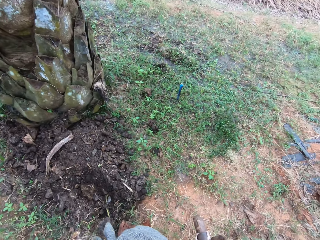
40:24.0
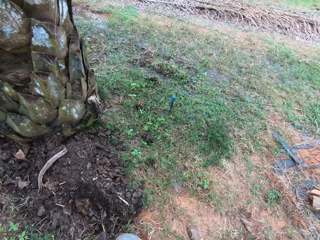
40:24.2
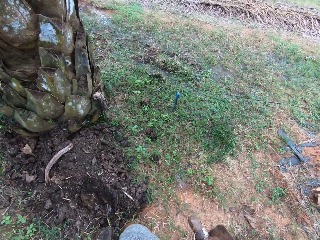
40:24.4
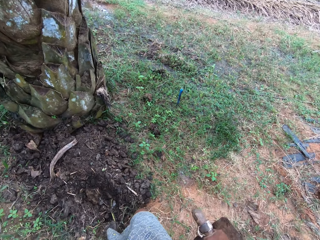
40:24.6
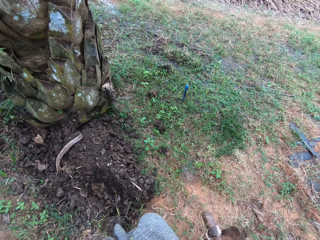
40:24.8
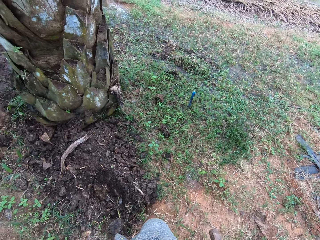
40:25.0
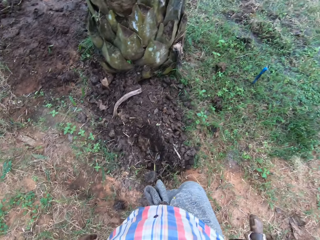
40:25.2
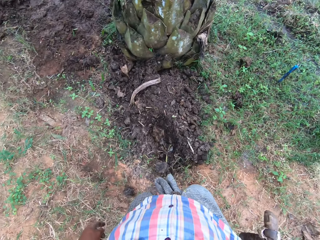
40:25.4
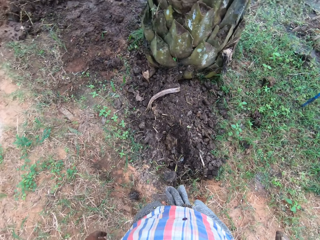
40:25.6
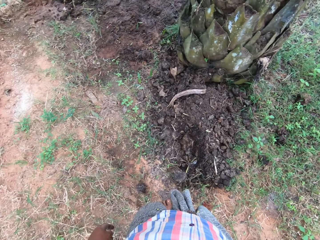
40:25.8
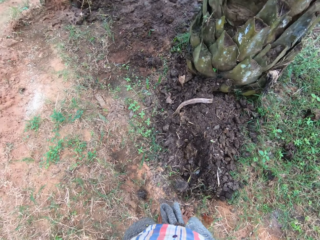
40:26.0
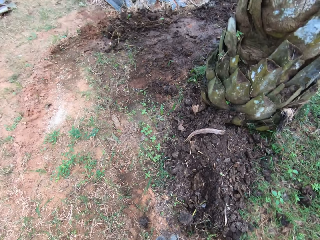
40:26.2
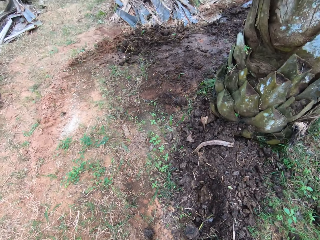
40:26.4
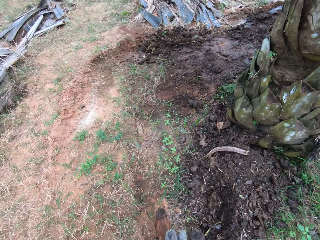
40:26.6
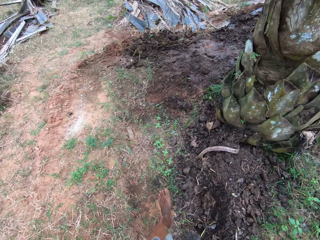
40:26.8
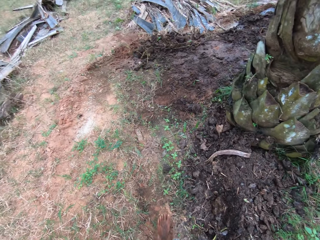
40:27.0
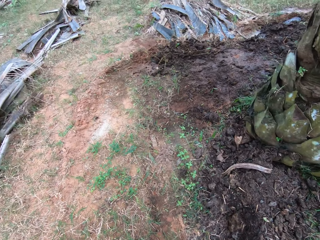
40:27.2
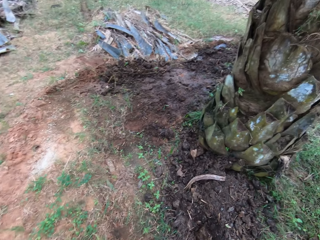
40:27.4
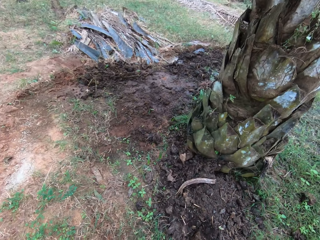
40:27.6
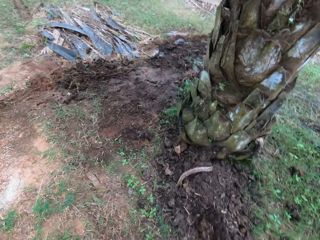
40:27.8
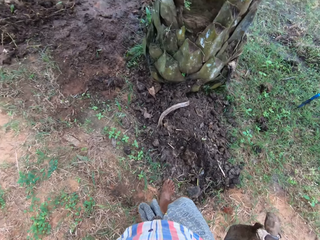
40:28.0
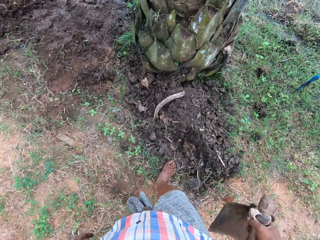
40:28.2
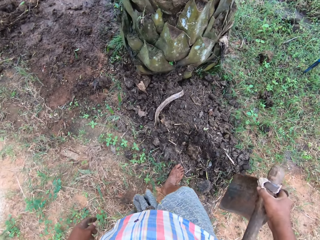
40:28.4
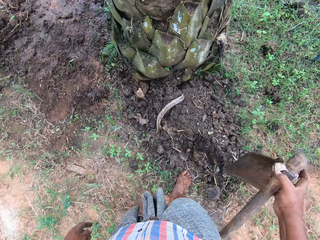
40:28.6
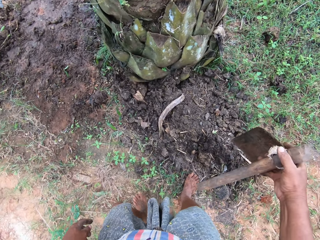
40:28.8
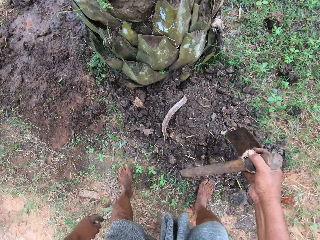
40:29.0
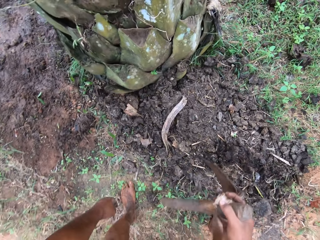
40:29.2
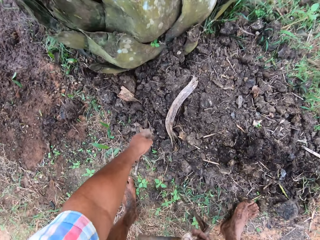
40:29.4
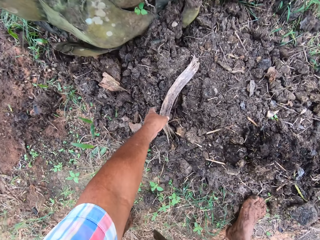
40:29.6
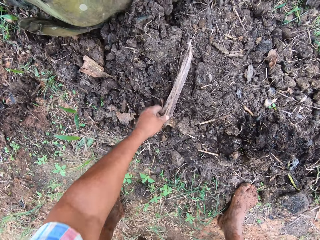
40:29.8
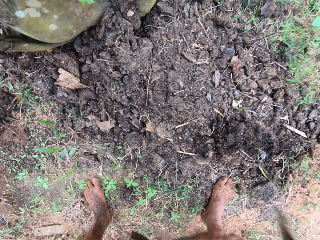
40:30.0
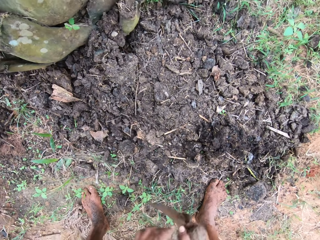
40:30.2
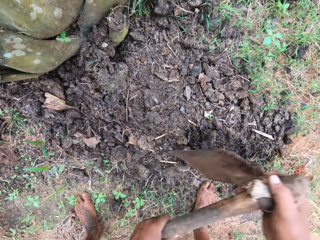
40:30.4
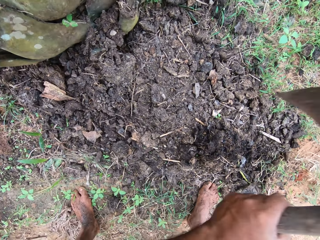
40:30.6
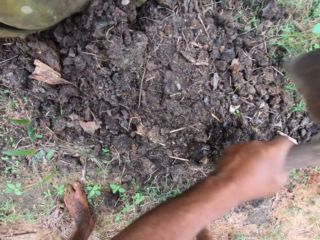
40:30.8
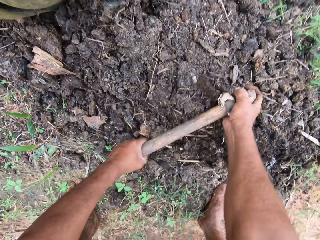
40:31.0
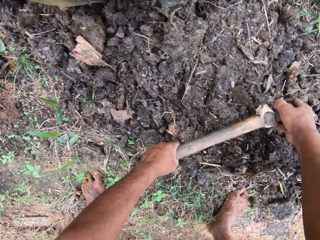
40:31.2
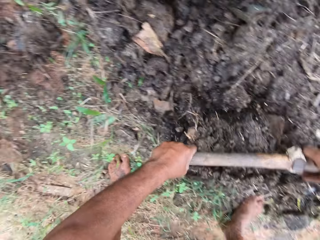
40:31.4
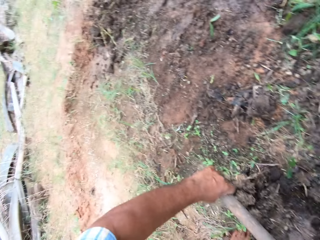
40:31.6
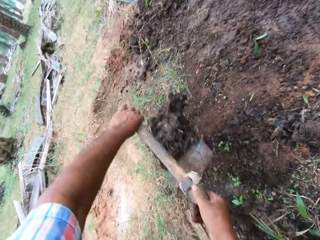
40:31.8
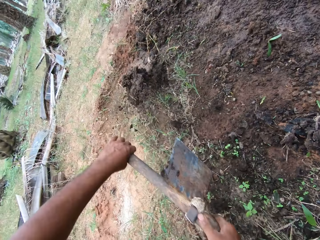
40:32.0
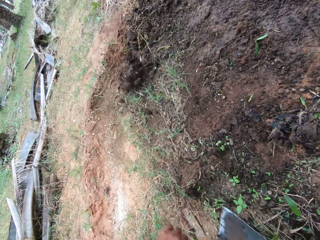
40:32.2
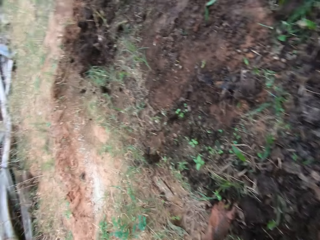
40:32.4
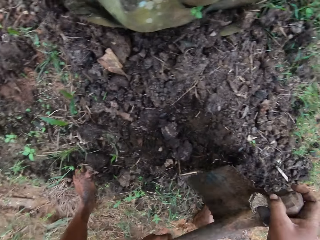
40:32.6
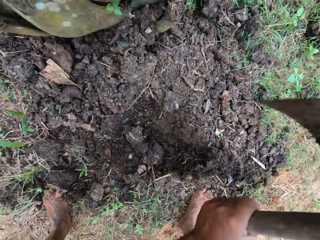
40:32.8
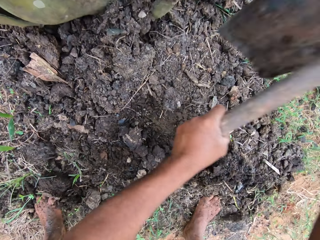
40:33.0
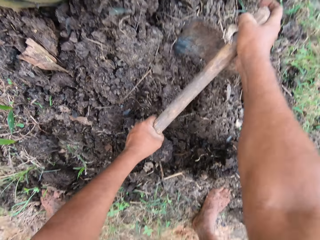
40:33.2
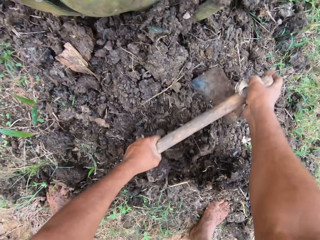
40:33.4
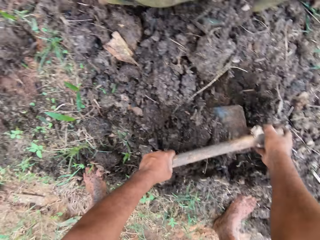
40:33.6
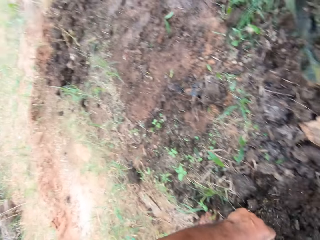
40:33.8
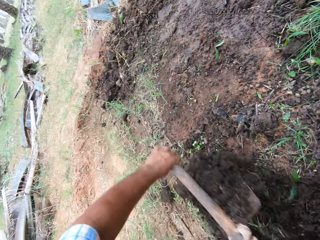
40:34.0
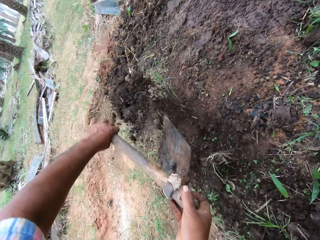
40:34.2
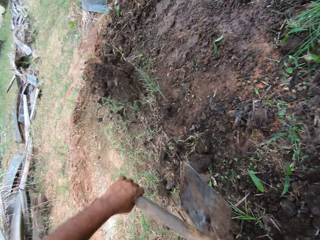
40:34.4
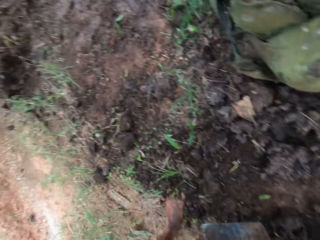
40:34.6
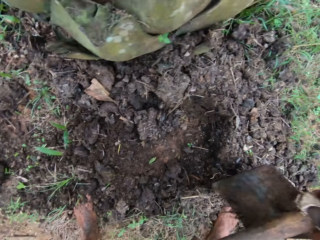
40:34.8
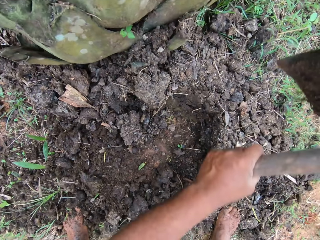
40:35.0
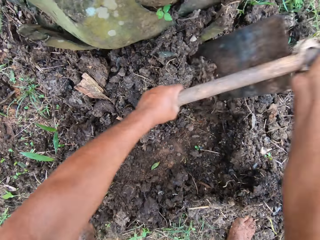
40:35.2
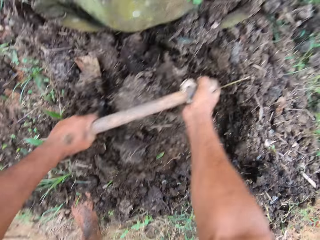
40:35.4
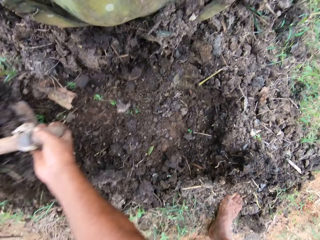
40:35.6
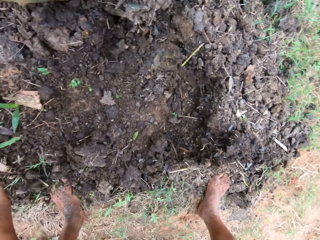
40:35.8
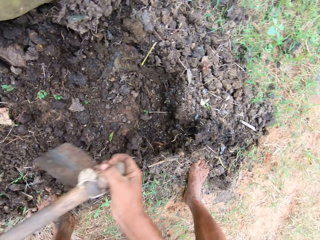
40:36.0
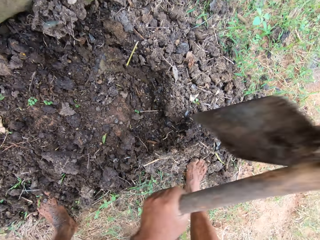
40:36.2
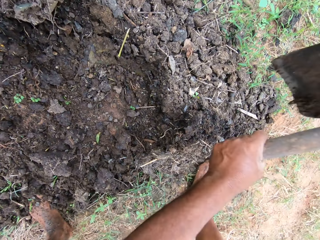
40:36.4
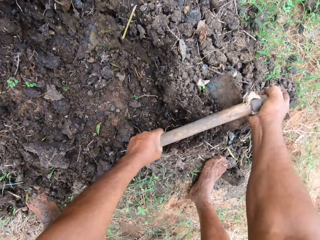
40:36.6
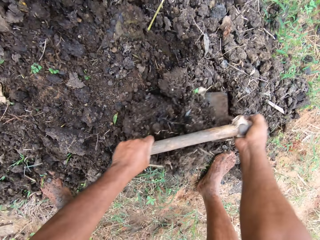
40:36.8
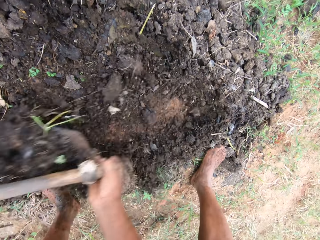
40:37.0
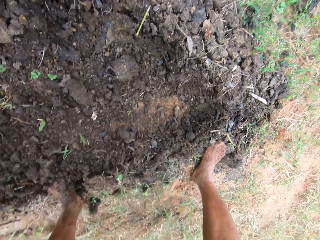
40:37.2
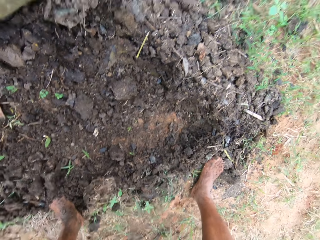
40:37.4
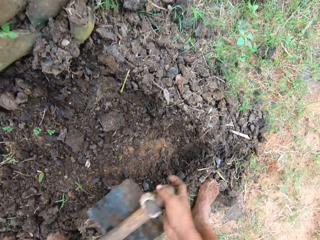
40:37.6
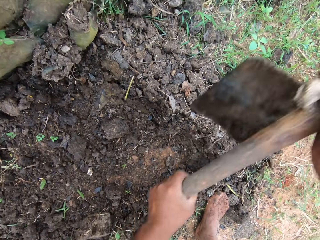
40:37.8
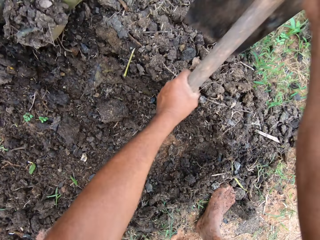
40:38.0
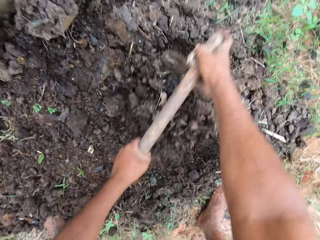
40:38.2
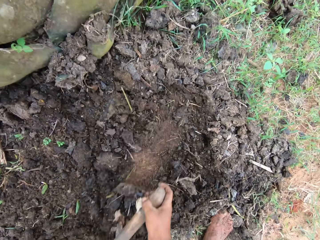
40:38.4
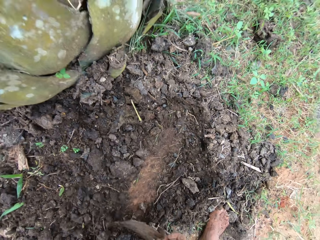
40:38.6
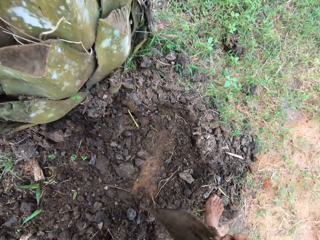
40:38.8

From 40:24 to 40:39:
The camera wearer picks up a tree branch or leaf from the ground. They throw away the leaf. They pack soil with the hoe. They move the soil with the hoe. They throw the soil on the ground. They pack the soil with the hoe. They throw the soil on the ground. They pack the soil with the hoe.

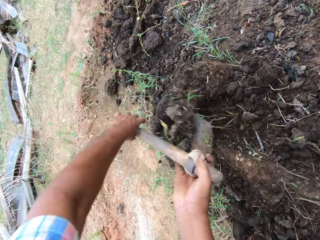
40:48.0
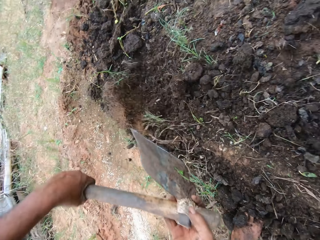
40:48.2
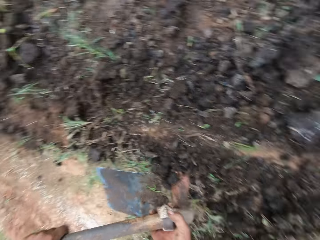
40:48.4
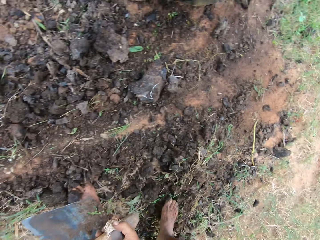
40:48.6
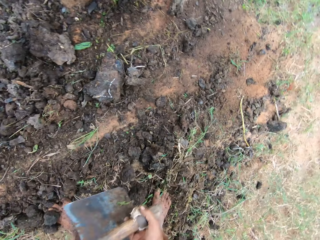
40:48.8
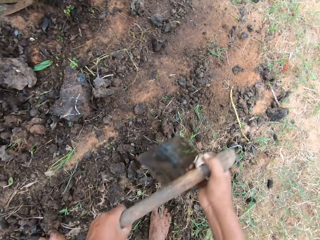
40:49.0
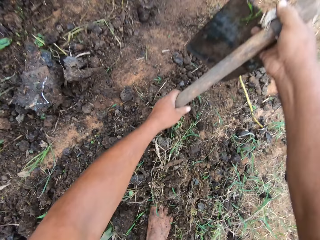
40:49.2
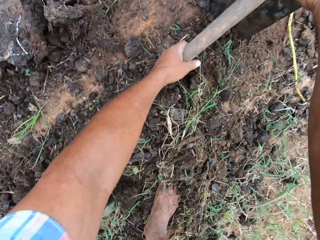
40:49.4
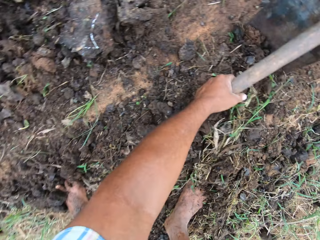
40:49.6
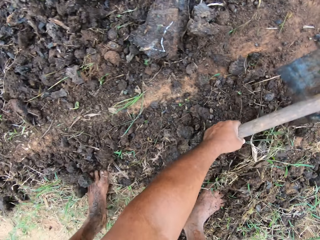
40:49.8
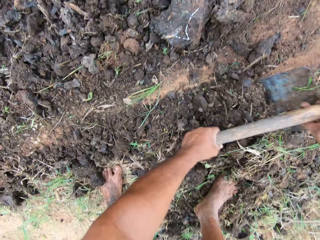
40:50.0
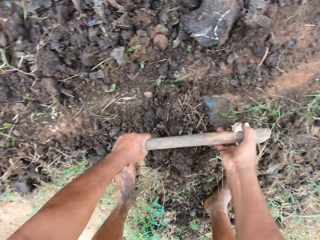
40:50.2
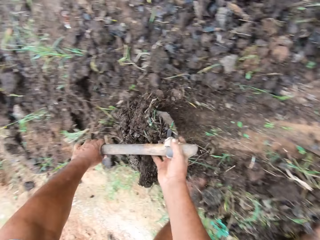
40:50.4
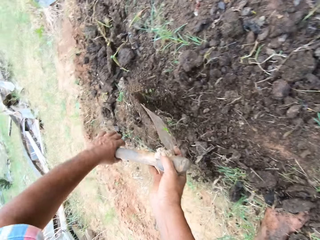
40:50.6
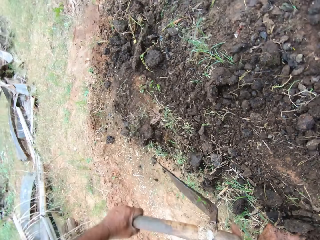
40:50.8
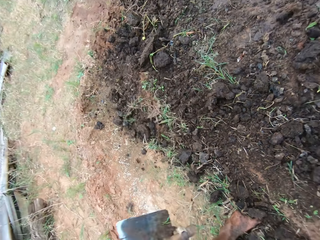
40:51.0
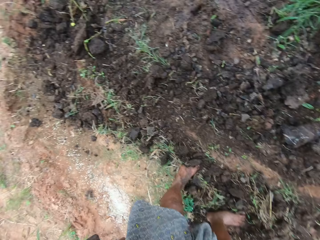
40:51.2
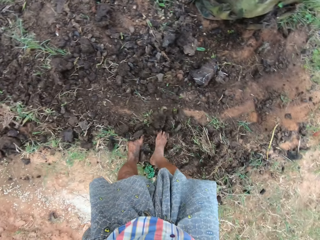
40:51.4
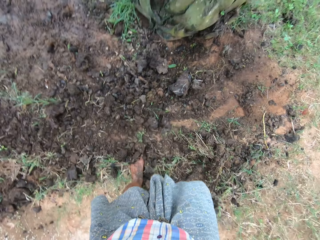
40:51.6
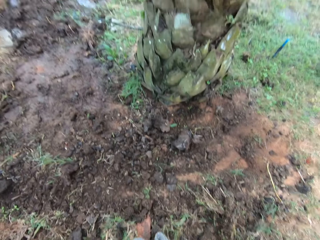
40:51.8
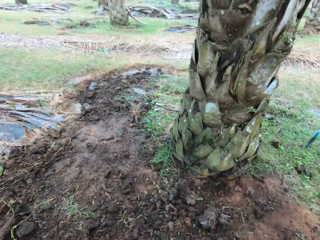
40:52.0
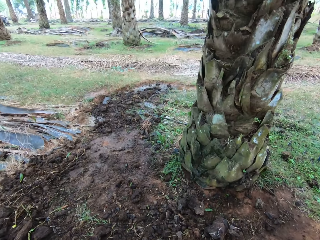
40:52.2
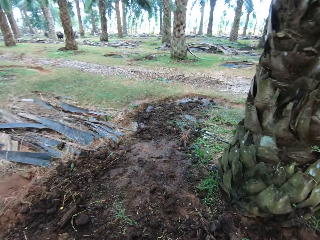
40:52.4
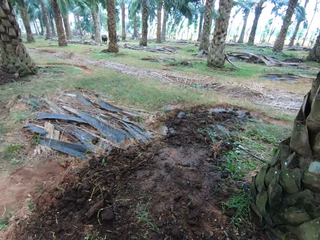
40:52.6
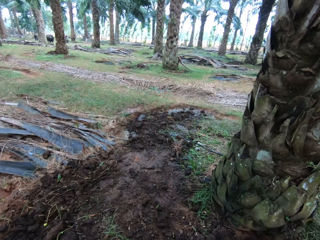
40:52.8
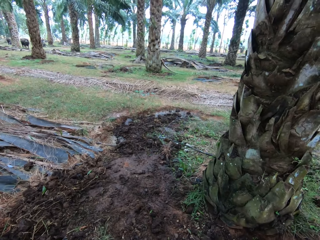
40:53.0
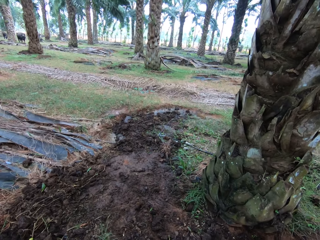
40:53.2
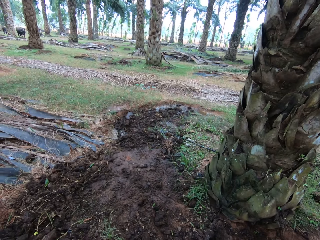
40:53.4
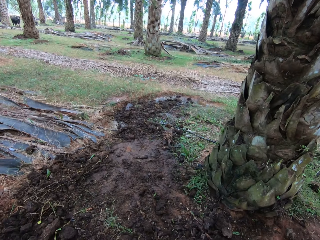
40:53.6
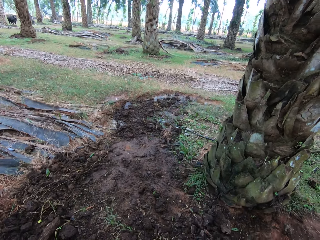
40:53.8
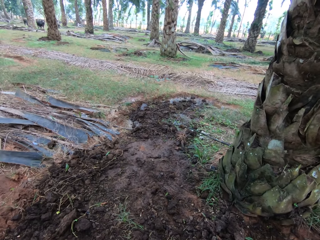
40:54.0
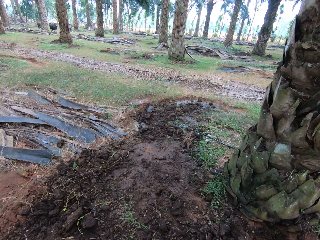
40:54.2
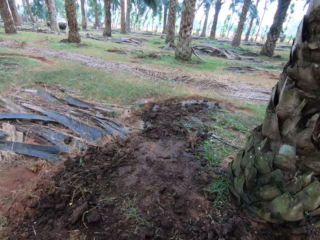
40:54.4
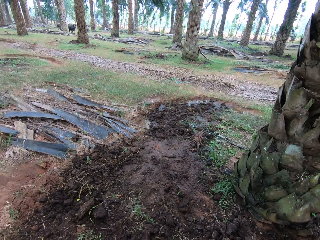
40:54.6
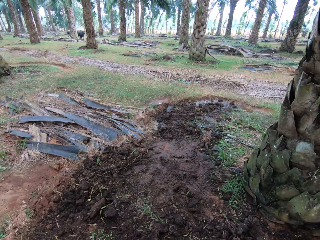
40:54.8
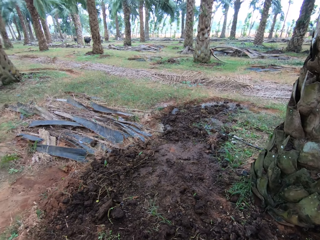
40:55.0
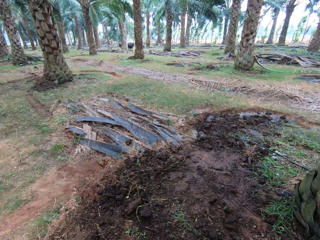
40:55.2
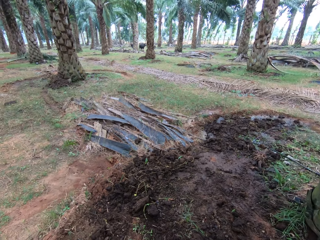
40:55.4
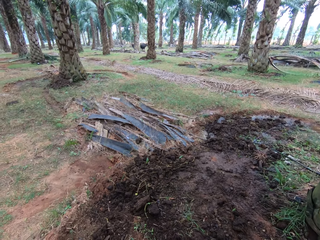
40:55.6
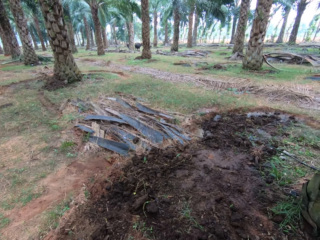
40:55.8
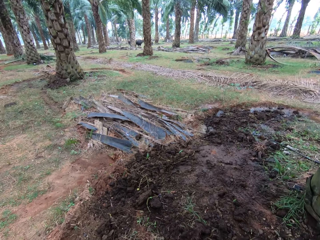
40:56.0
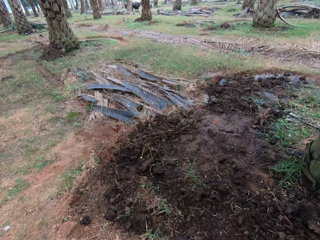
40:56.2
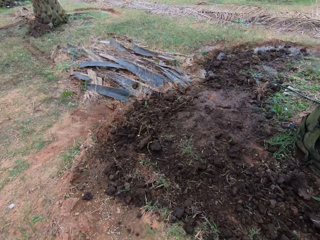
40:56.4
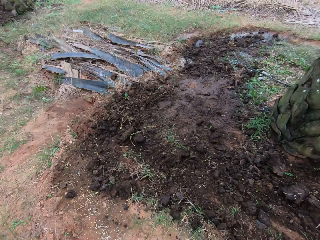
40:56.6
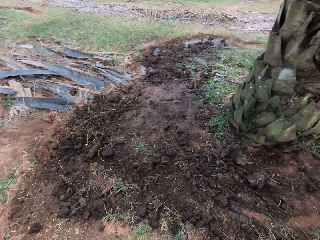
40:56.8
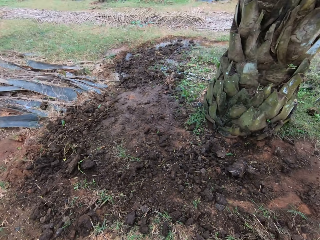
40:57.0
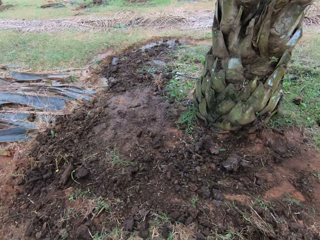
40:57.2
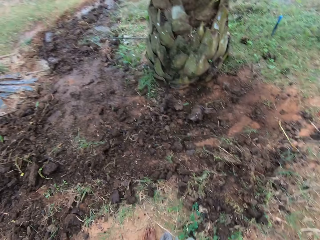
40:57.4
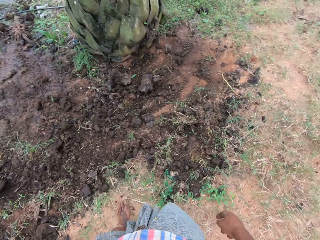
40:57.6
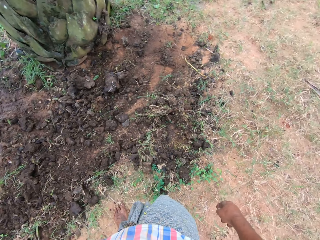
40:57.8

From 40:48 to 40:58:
The camera wearer moves soil with the hoe. They move around.
